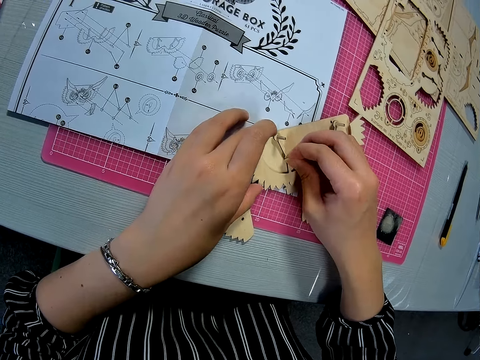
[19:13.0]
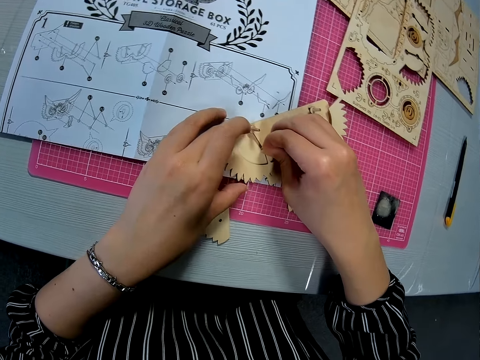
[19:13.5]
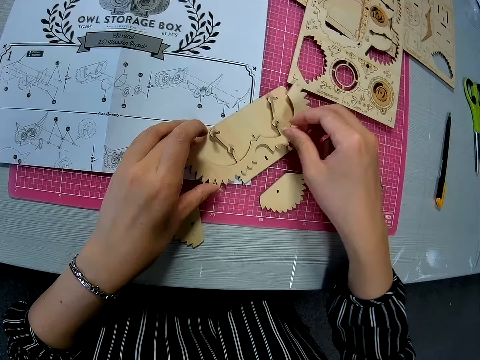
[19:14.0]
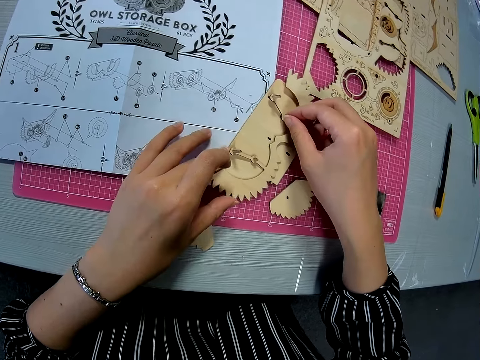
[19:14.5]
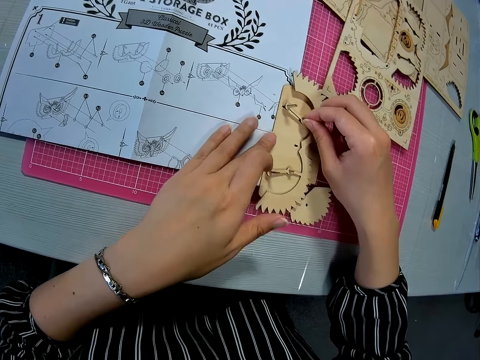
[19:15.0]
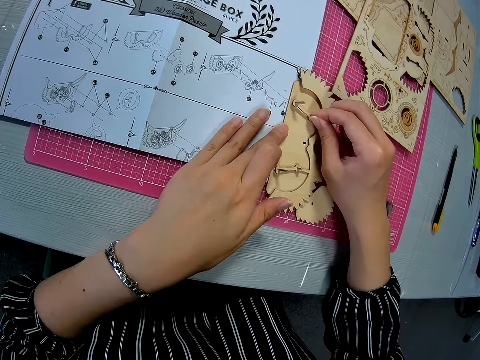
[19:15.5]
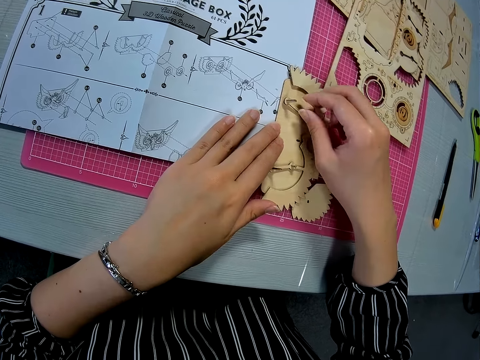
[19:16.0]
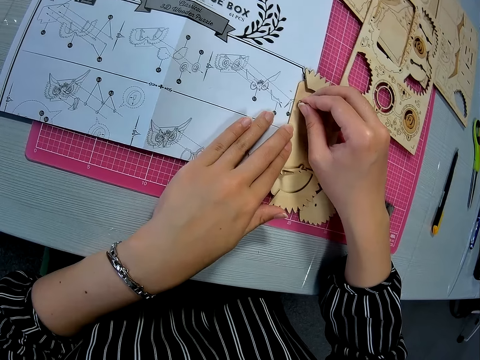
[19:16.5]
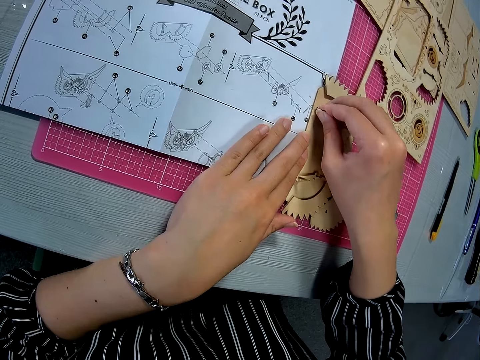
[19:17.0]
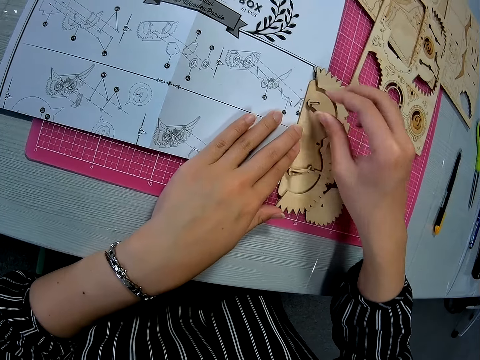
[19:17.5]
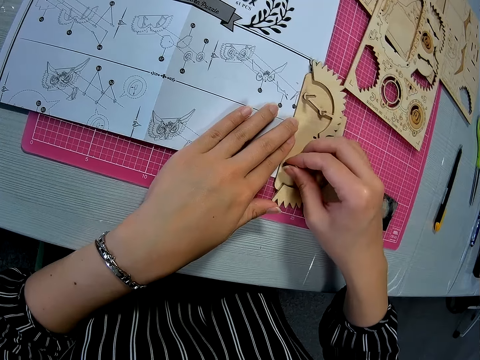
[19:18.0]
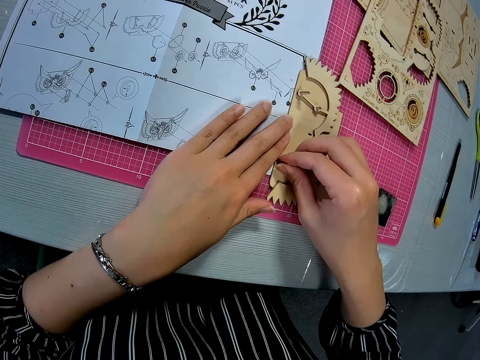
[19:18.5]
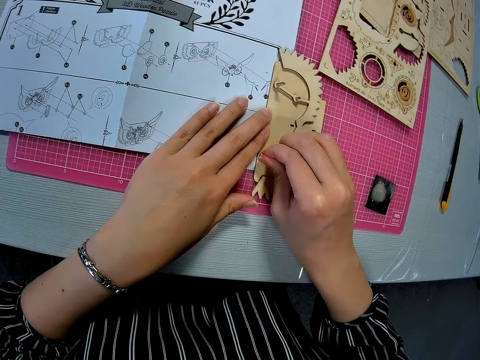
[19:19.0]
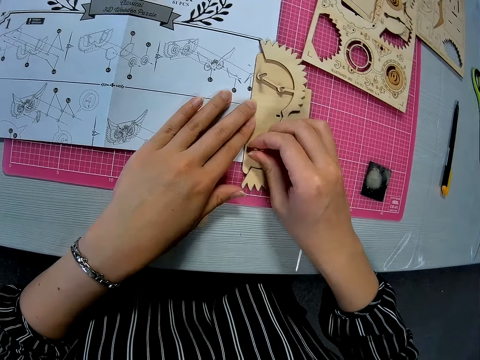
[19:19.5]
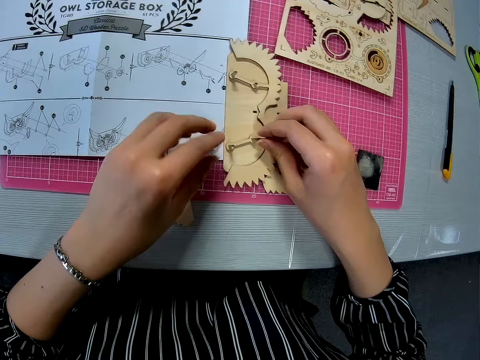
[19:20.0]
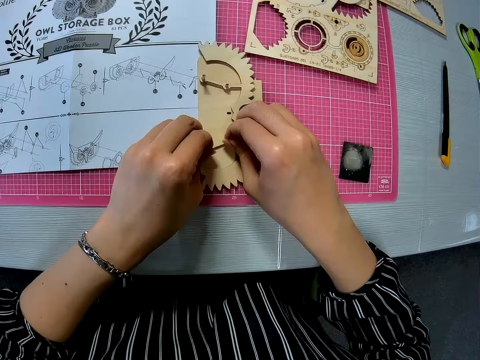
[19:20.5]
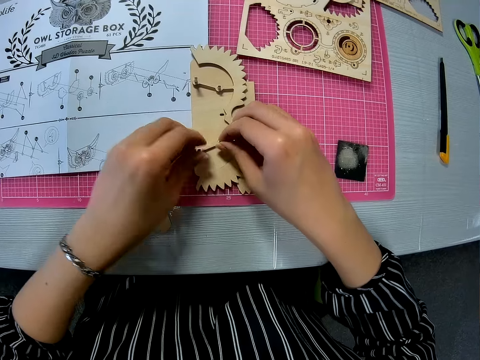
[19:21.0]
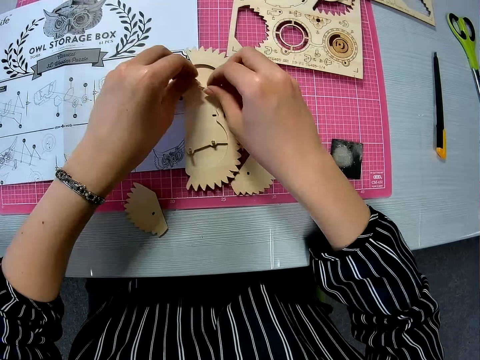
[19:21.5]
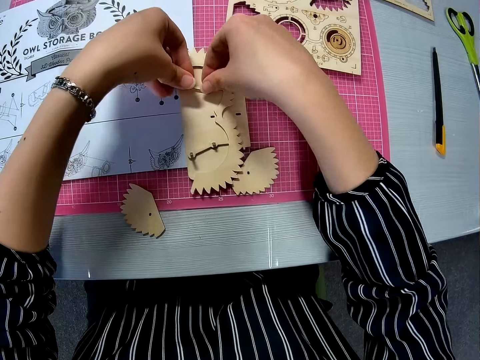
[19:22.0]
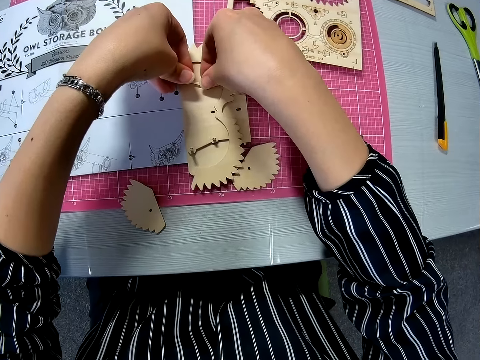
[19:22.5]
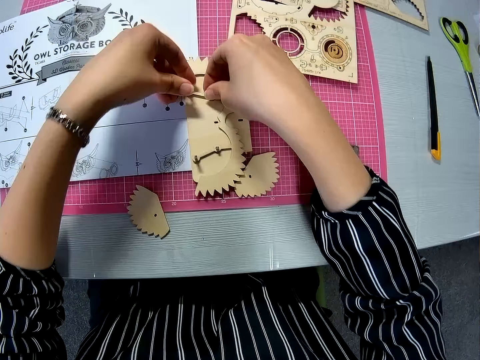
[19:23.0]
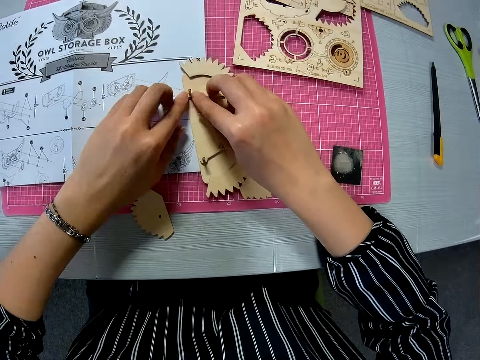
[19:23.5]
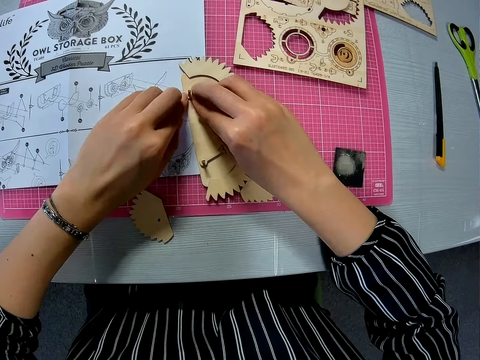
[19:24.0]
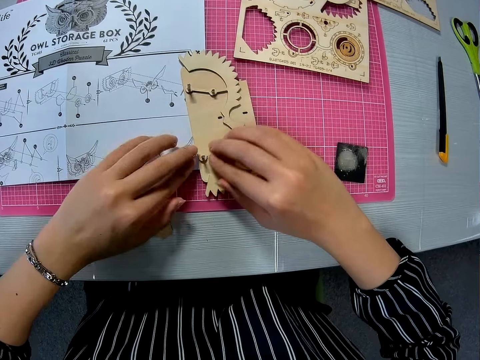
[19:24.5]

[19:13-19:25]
The camera wearer pushes in the pegs in the carved piece. They fix two crafting materials together and screw the two crafting materials together.

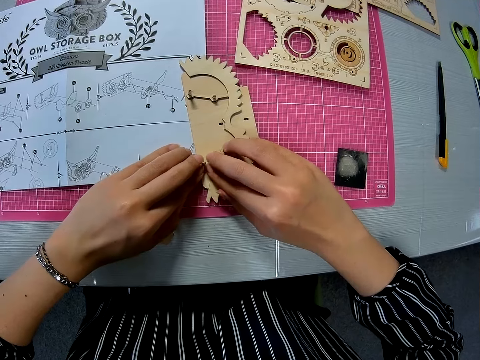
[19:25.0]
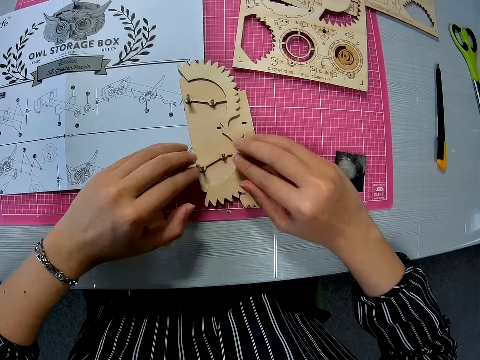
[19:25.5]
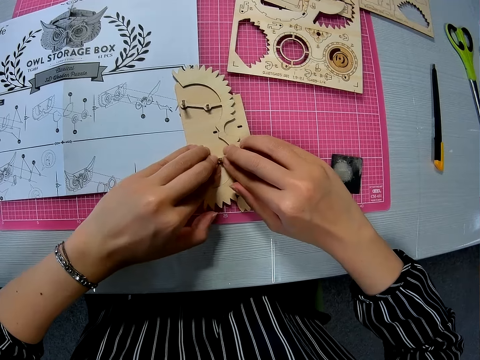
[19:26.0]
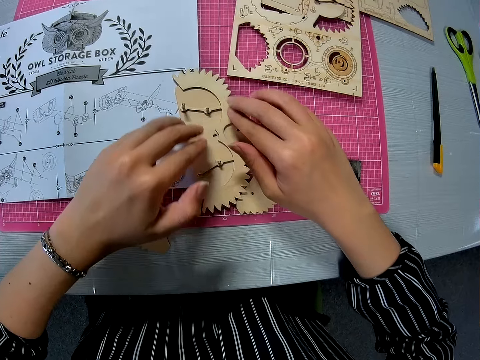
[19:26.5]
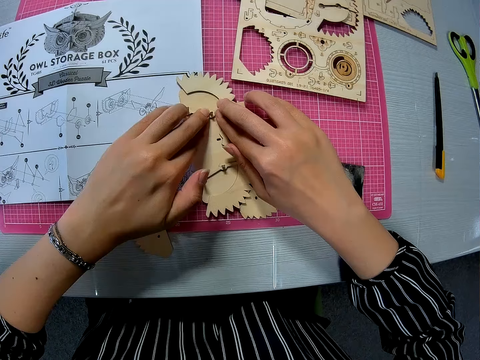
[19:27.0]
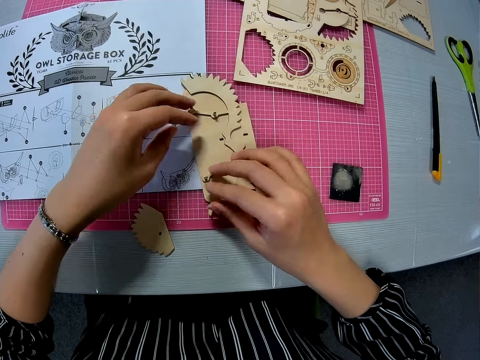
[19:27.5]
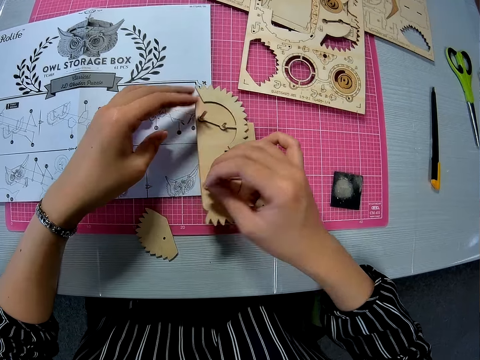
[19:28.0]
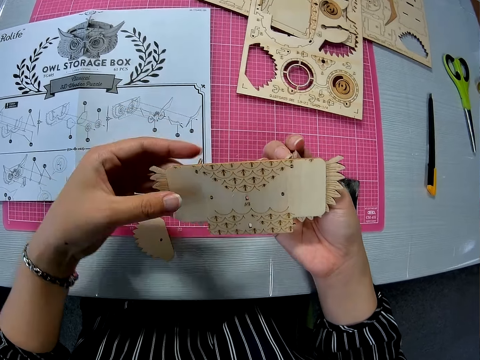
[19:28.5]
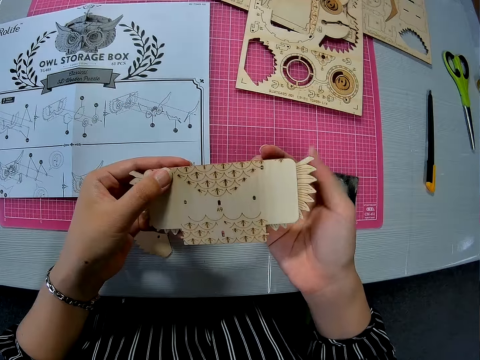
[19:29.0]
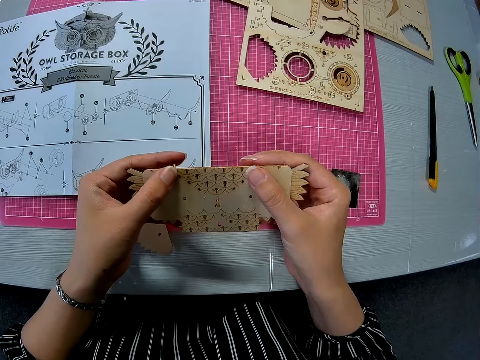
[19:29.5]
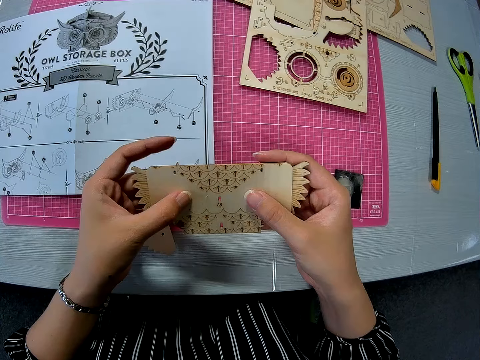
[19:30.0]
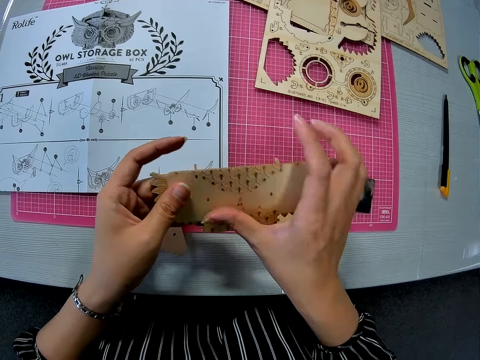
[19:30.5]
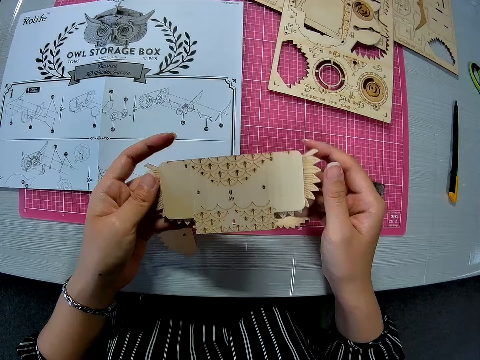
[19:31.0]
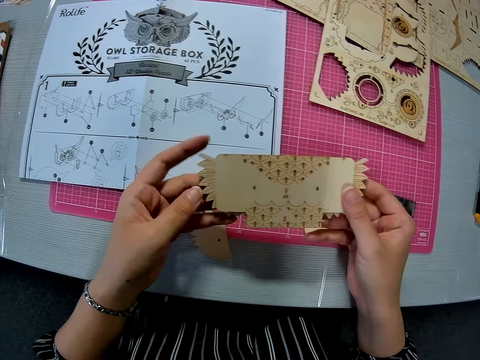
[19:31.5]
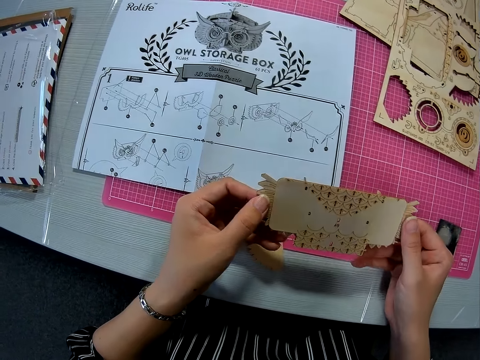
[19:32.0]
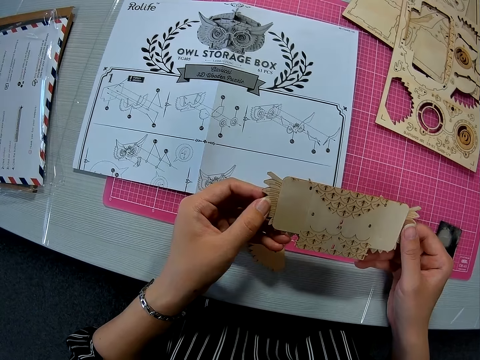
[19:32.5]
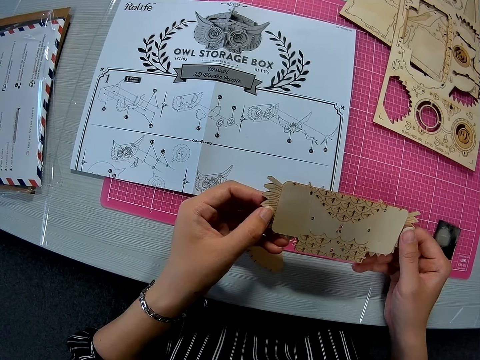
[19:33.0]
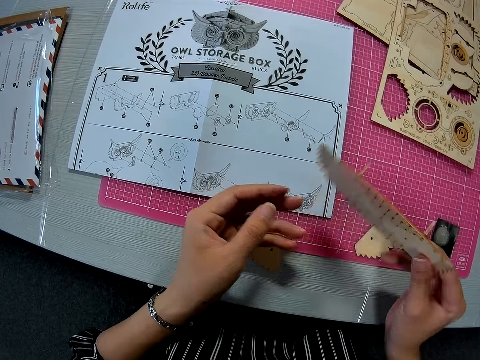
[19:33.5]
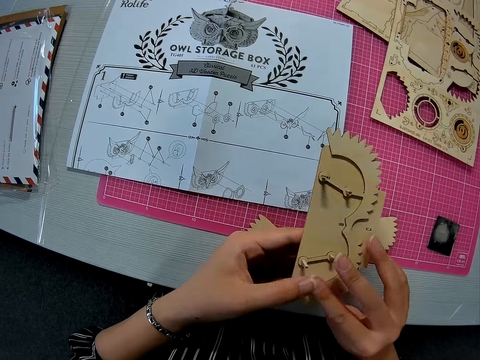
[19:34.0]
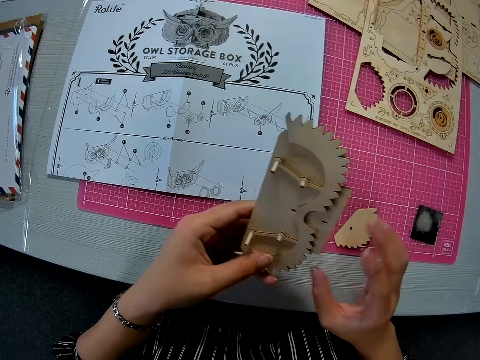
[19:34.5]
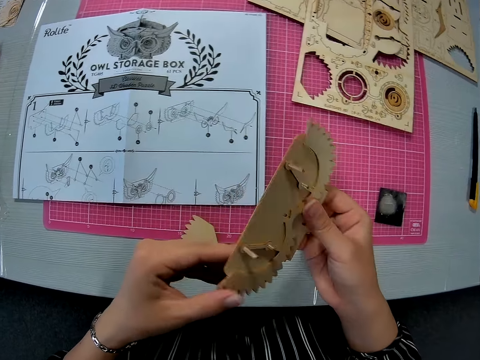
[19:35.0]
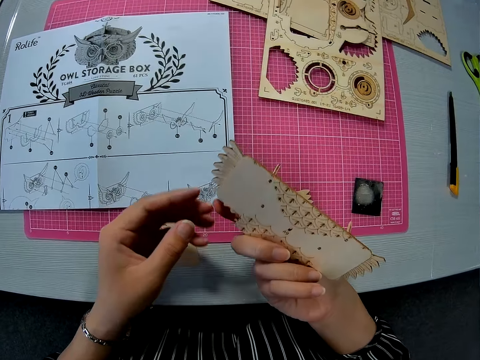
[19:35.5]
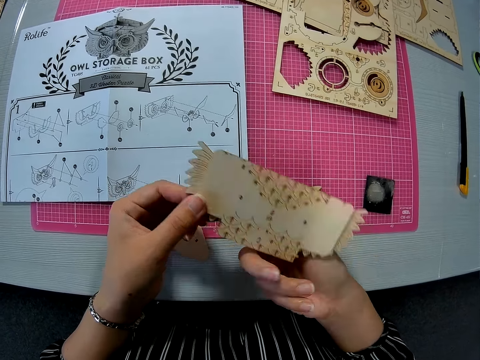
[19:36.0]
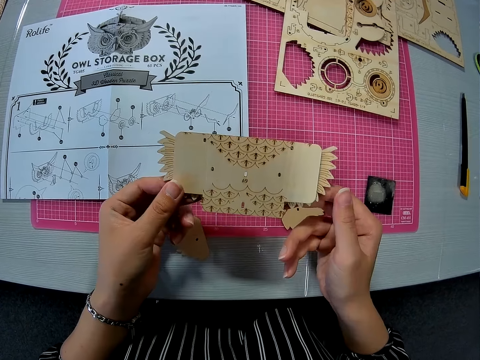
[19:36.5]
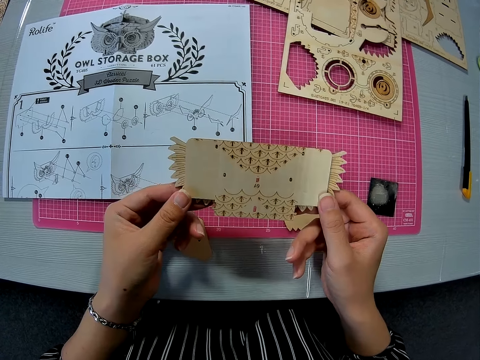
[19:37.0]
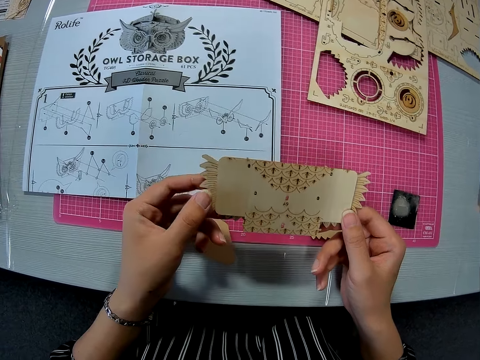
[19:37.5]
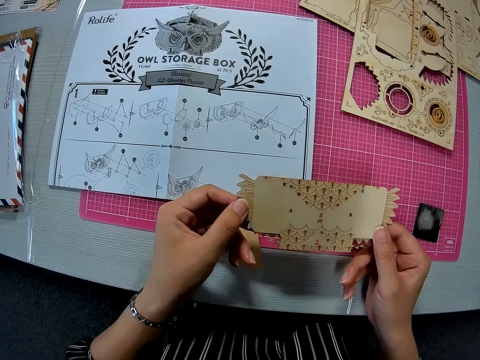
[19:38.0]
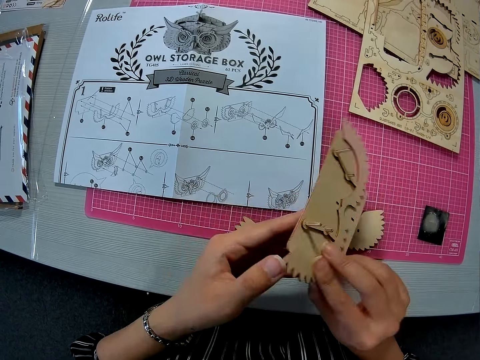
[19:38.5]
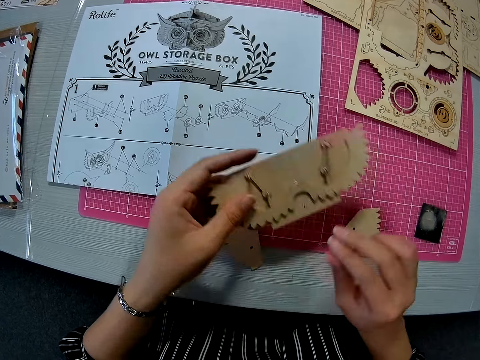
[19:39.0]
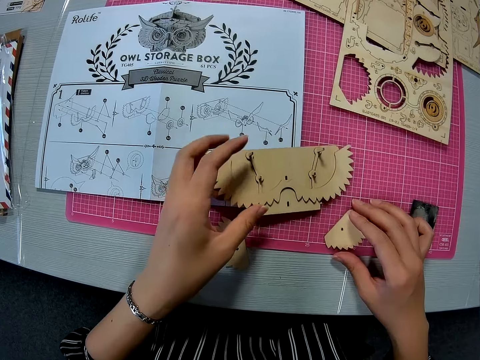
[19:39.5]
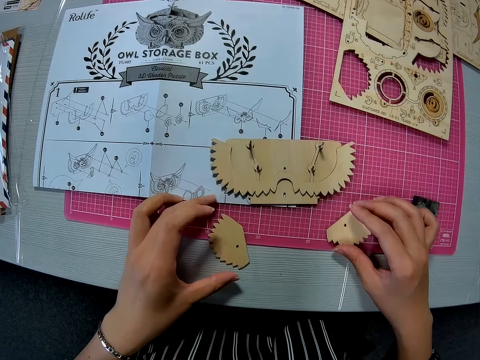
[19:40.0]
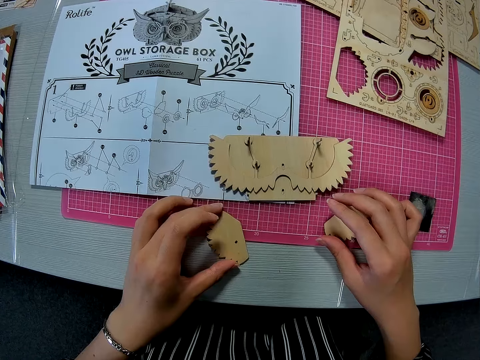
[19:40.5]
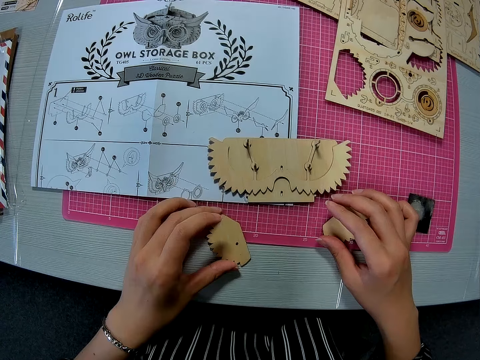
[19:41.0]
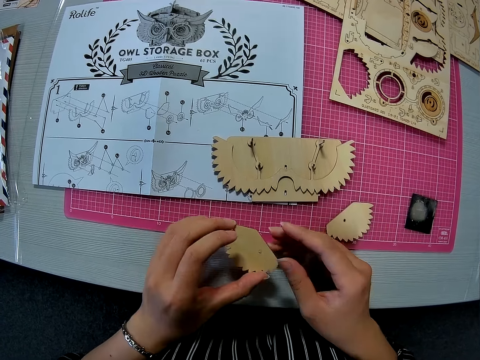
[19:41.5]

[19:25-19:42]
The camera wearer picks up the pegged piece or crafting material from the cutting mat with her right hand. She holds the pegged piece with both hands. She looks at the crafting material. She turns the pegged piece over repeatedly. She drops the pegged piece on the paper instruction sheet with her left hand. She picks the carved piece on the pink sheet with her left hand.
